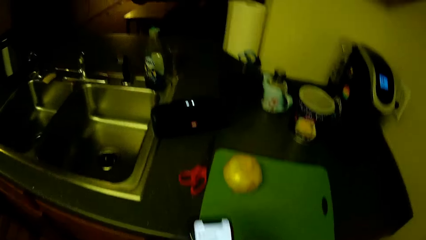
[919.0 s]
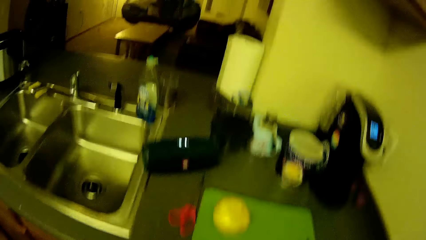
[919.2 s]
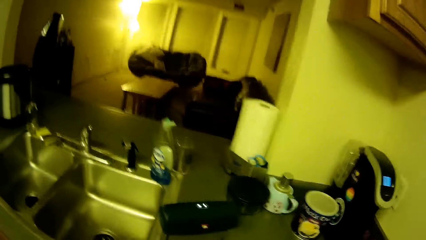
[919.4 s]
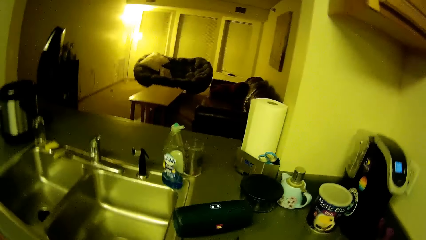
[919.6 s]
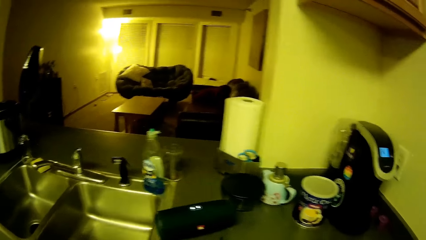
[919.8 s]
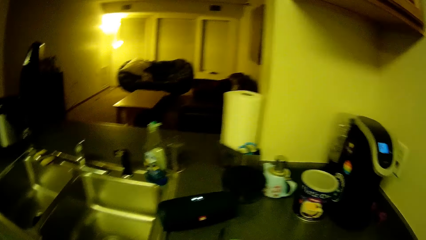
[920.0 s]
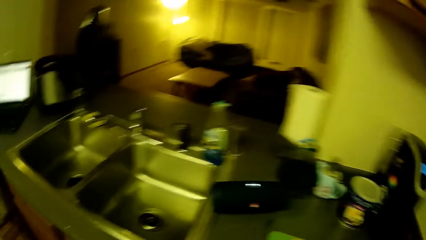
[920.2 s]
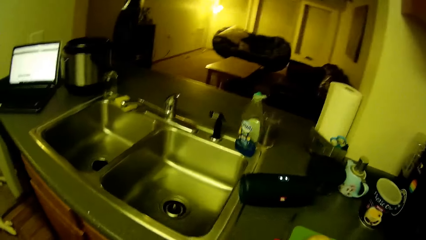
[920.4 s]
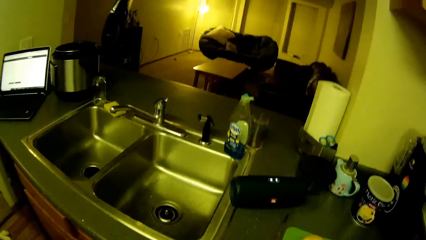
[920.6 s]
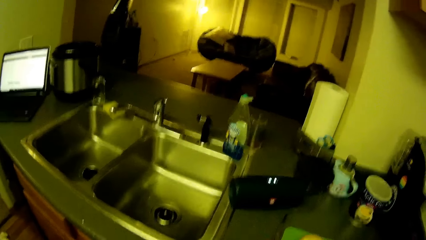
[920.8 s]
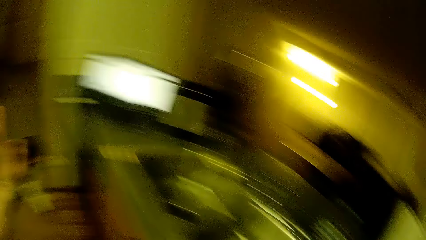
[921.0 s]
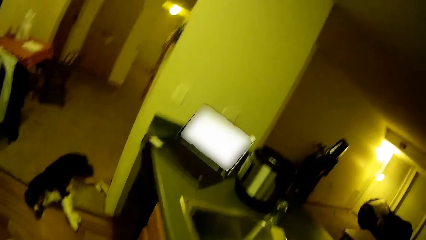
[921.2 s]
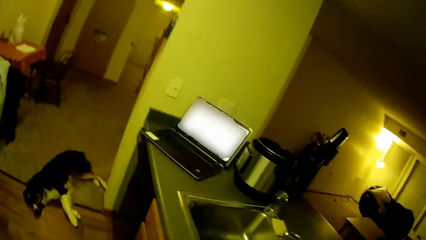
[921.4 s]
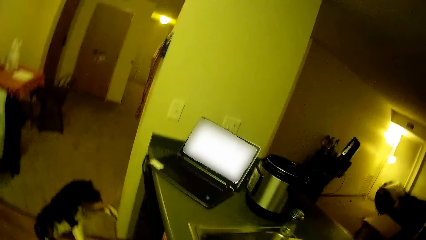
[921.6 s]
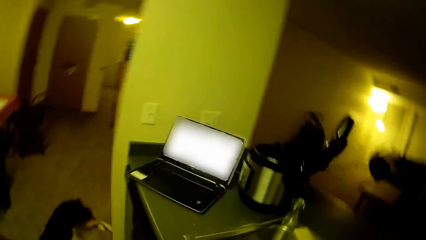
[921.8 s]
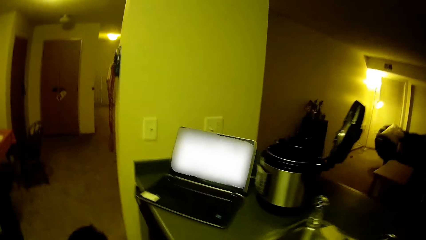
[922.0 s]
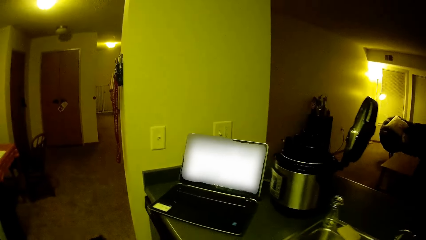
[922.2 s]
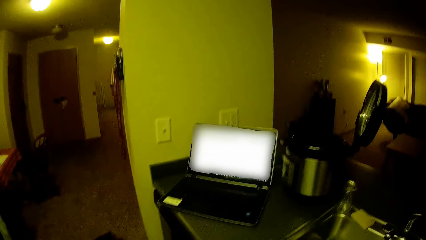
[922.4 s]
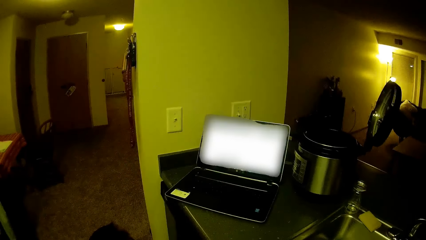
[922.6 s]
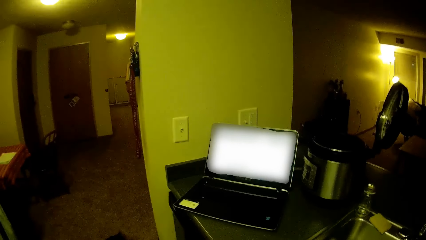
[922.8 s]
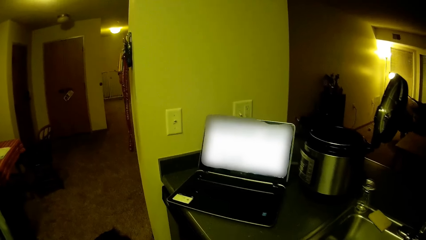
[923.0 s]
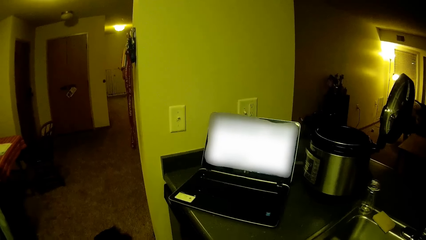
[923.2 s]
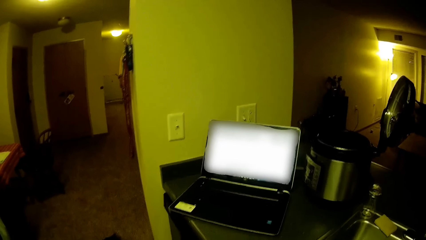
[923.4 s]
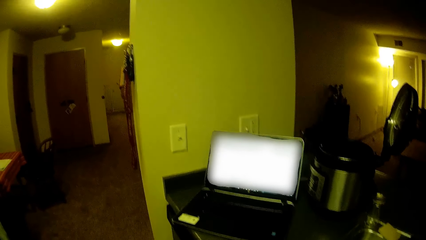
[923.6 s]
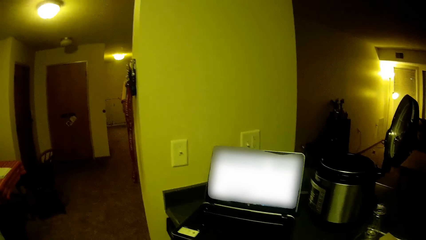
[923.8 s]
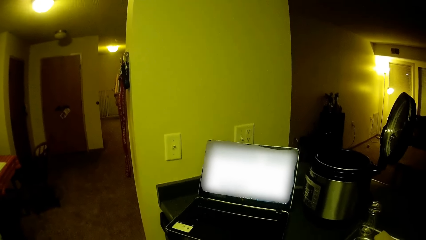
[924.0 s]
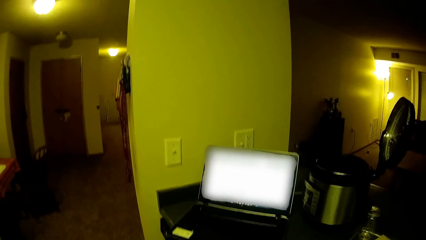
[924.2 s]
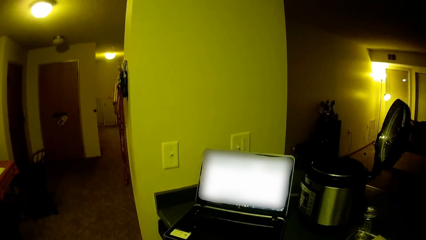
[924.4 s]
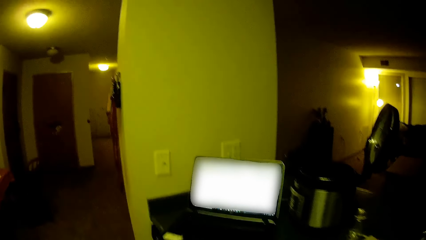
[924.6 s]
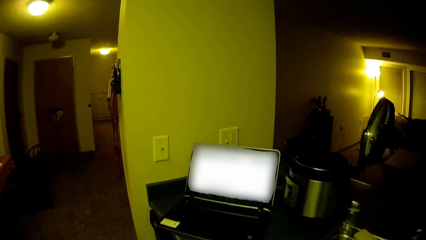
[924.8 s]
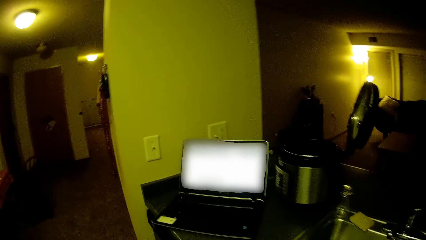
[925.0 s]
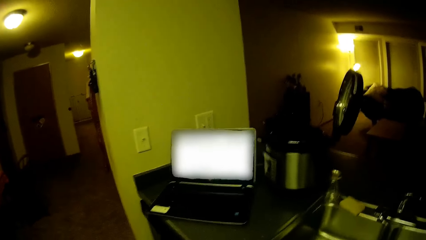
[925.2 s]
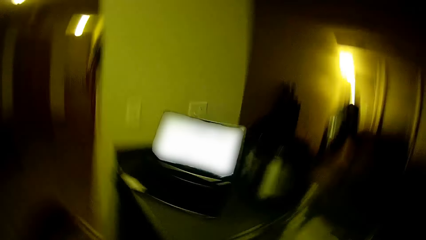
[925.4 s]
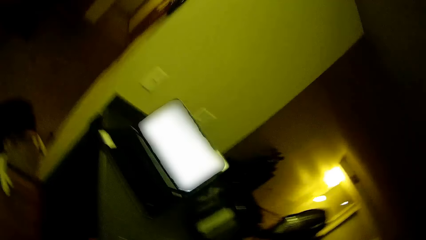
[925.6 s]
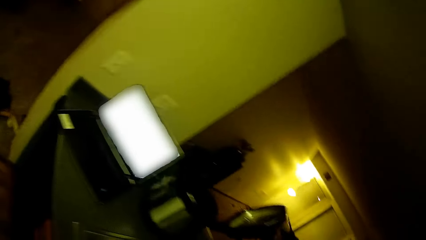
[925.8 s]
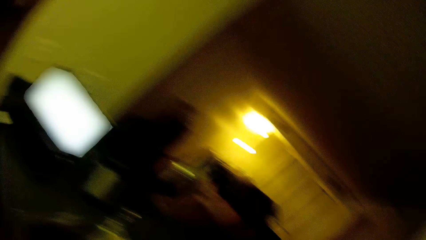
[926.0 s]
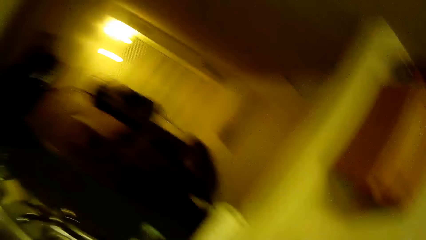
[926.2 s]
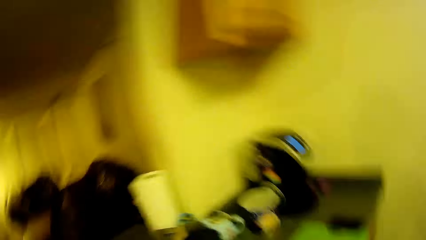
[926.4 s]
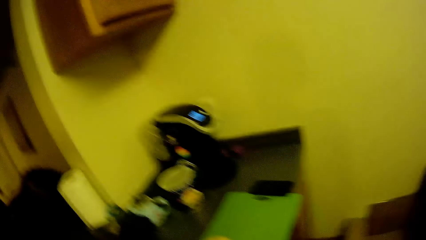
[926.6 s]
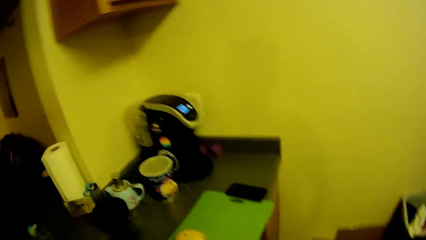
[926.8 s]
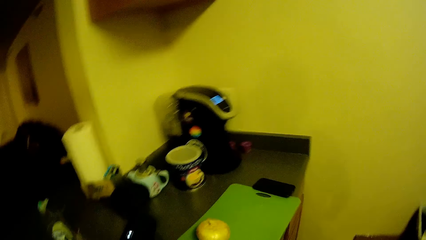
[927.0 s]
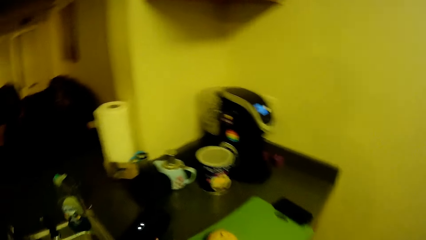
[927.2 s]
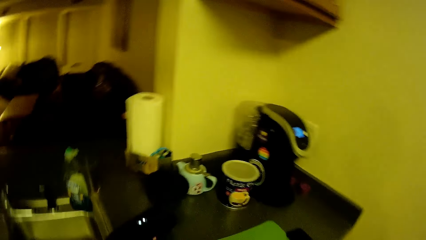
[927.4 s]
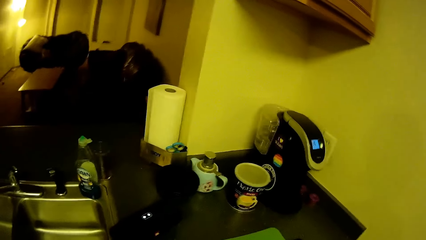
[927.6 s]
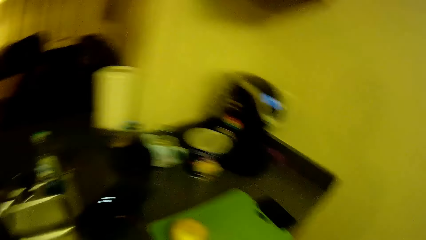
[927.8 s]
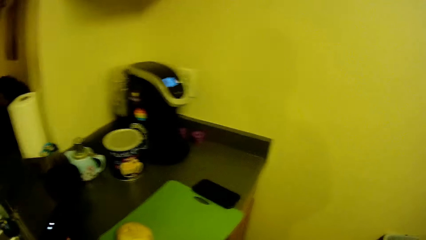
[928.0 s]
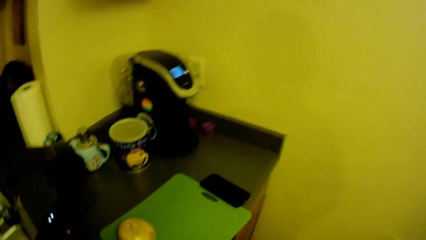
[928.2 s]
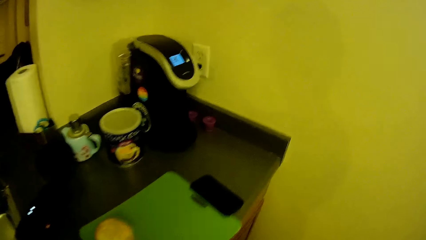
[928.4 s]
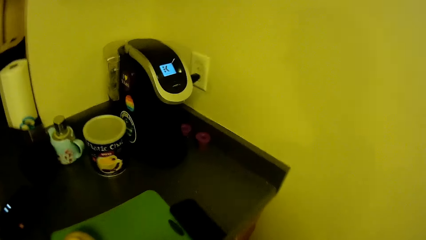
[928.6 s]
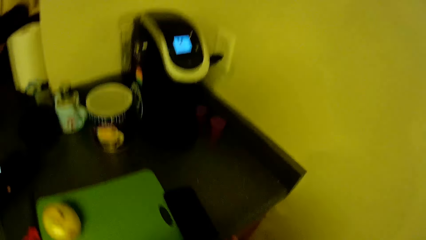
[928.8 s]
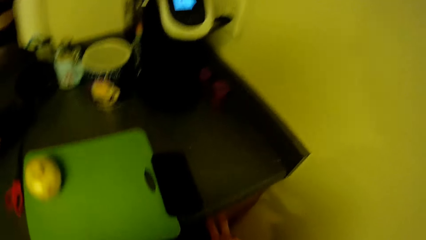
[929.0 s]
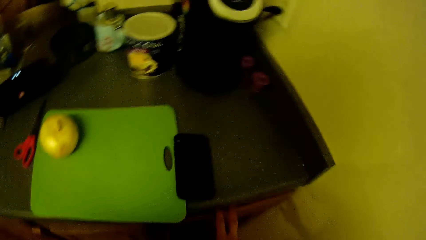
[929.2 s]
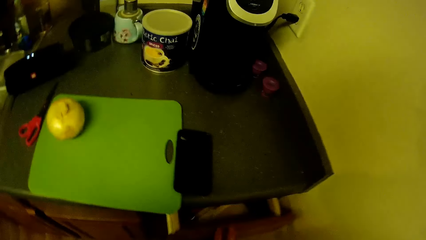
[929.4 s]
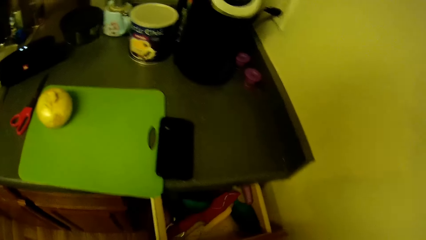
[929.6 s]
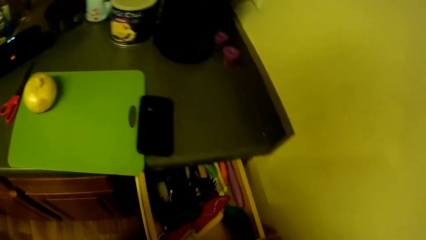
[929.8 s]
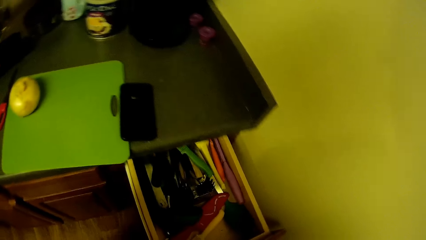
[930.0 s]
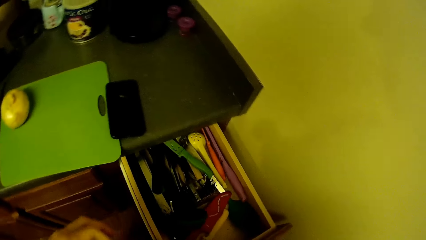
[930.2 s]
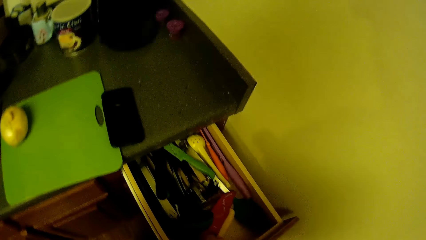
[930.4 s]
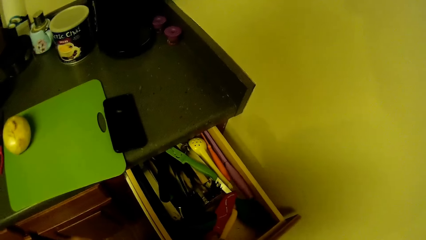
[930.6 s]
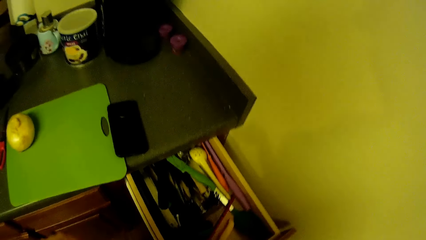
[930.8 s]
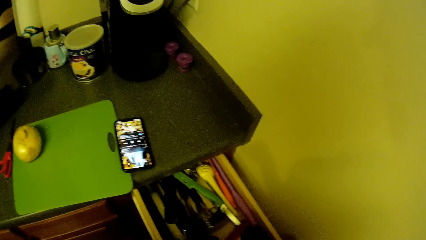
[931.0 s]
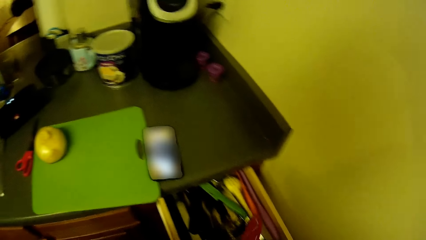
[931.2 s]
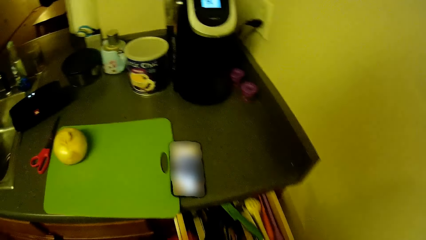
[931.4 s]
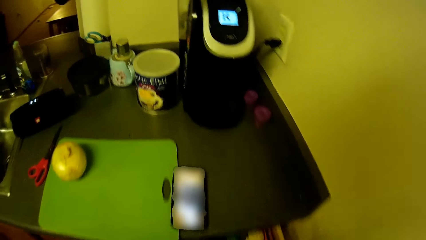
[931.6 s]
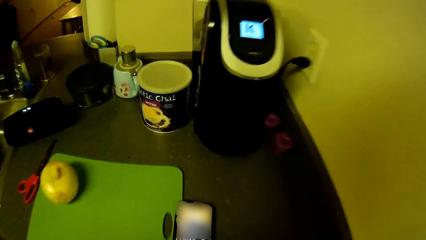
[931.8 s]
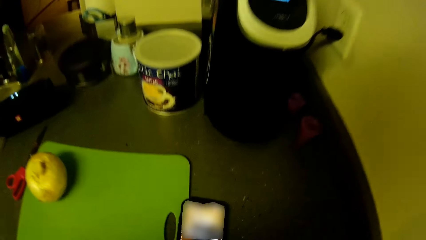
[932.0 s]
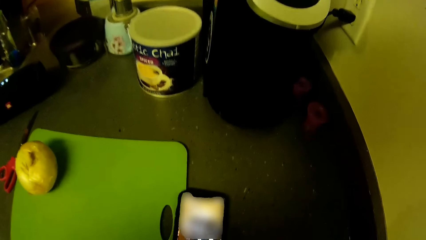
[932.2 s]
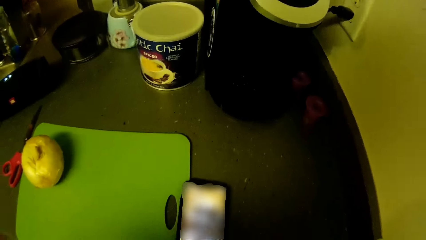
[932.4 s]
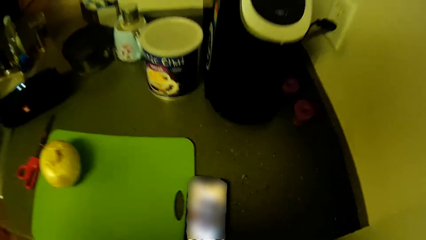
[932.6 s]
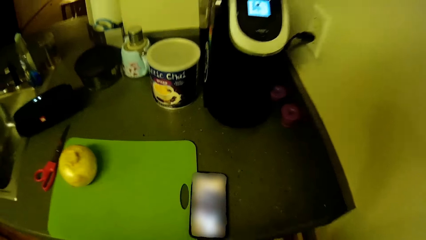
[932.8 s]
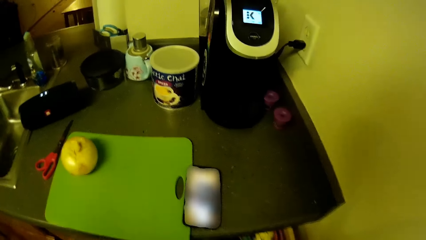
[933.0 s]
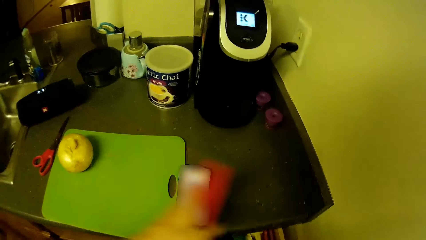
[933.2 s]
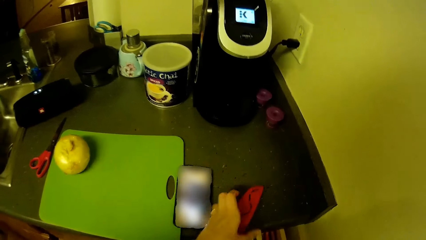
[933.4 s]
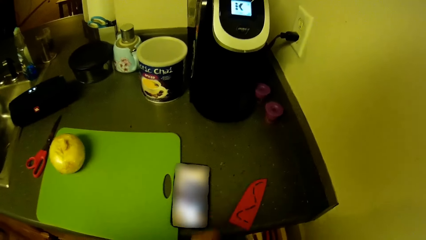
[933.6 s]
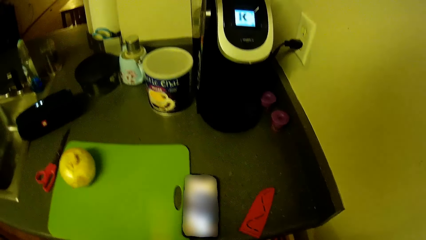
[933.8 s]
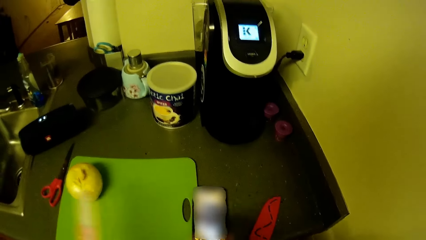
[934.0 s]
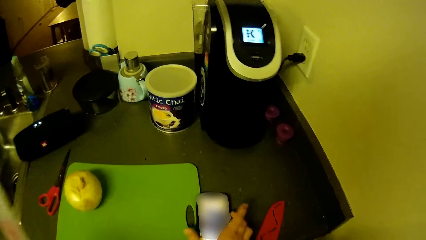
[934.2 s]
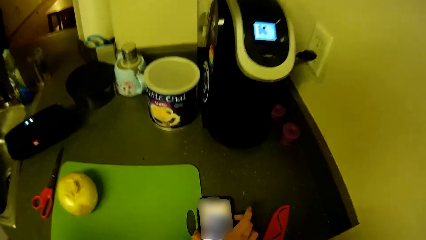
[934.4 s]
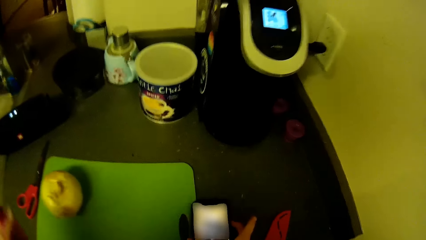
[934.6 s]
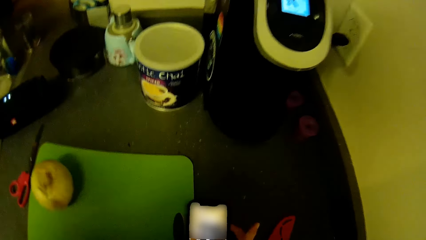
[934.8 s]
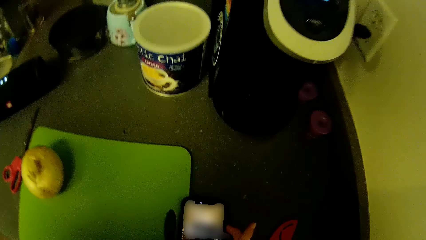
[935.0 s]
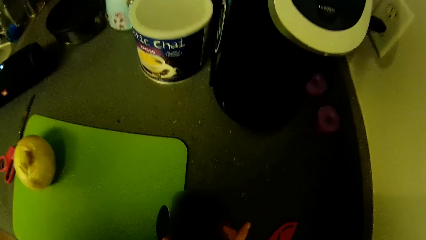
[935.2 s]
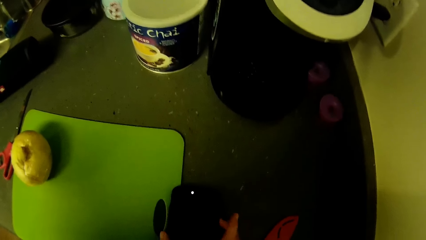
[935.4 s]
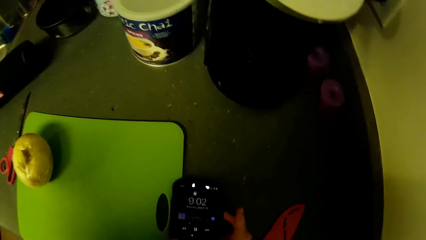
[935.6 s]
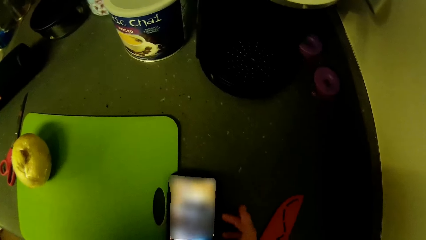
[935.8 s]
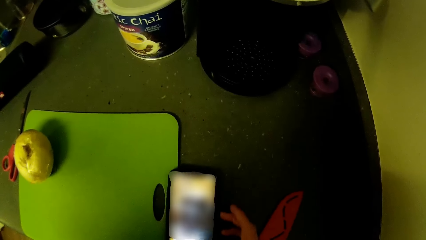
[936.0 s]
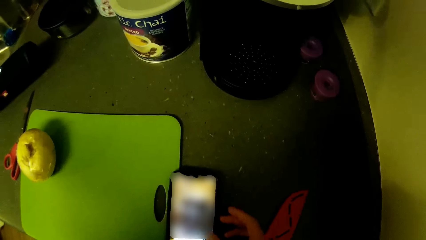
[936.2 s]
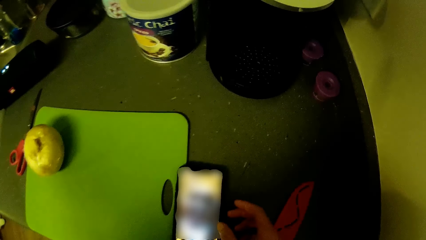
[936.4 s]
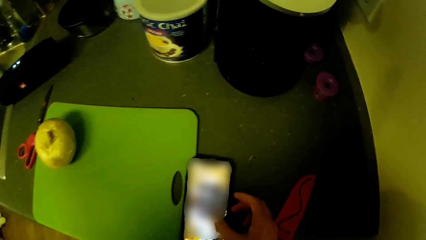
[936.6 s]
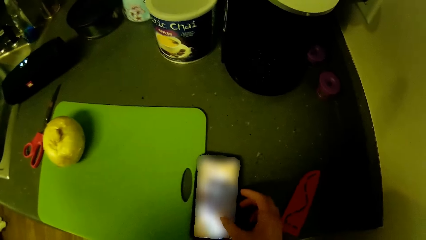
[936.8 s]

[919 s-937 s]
The camera wearer drops the phone on the kitchen slab with his right hand. He moves the head up. He turns left and walks in the kitchen. He turns right and walks in the kitchen. He opens a kitchen cabinet with his right hand. He removes a knife from the cabinet with his left hand. He swings a hand. He moves the head forward. He swings a hand. He drops the knife on the kitchen slab with his left hand. He drops the knife cover on the cabinet. He swings a hand. He operates on the phone with his left hand. He touches the mobile phone.
